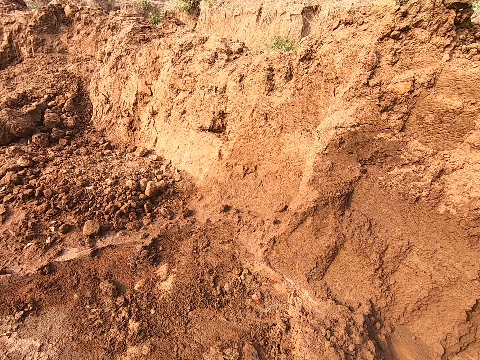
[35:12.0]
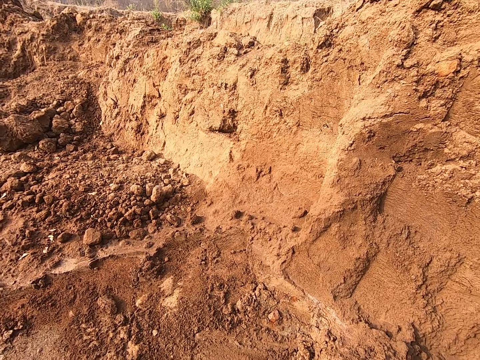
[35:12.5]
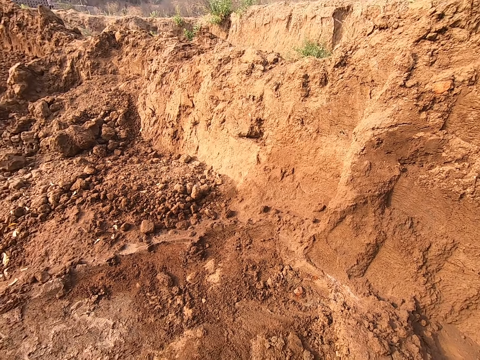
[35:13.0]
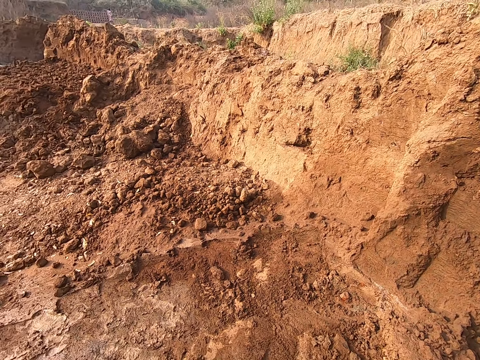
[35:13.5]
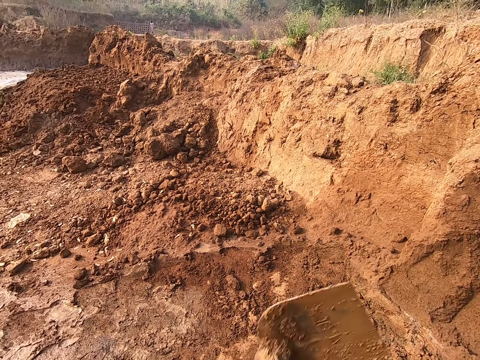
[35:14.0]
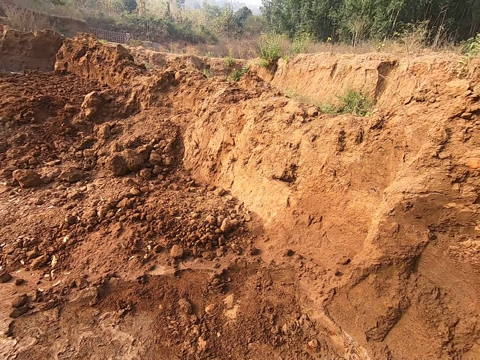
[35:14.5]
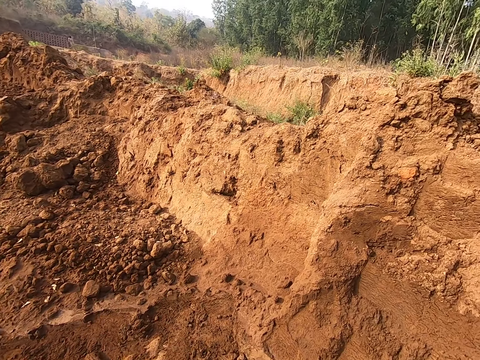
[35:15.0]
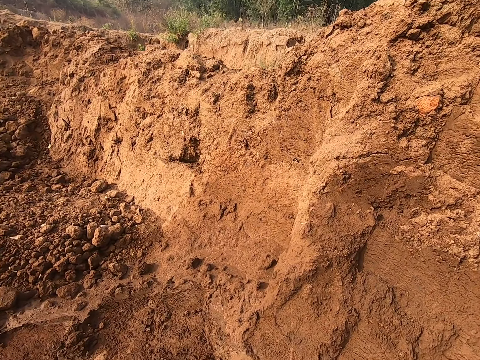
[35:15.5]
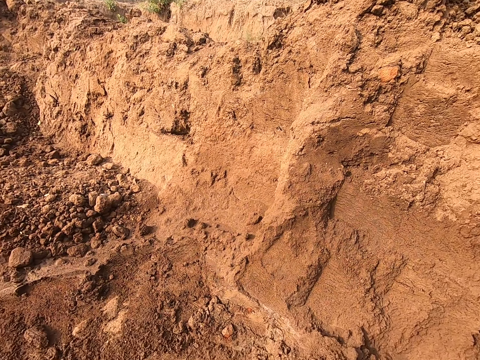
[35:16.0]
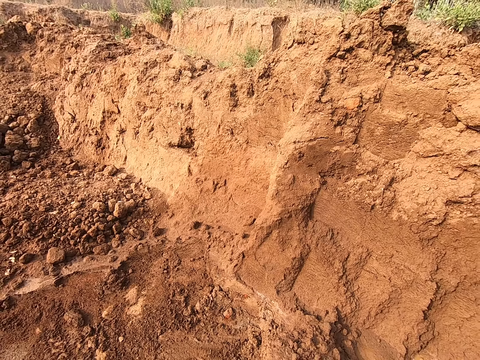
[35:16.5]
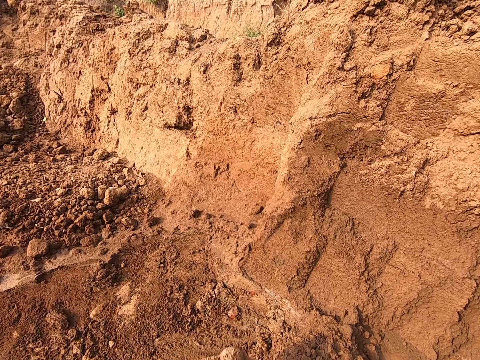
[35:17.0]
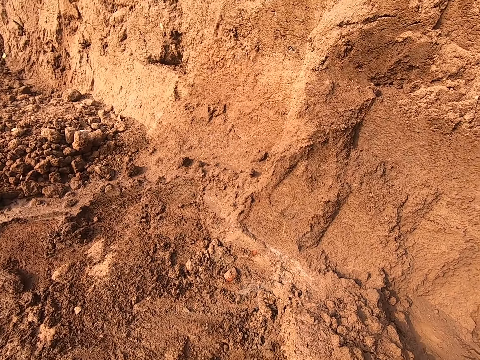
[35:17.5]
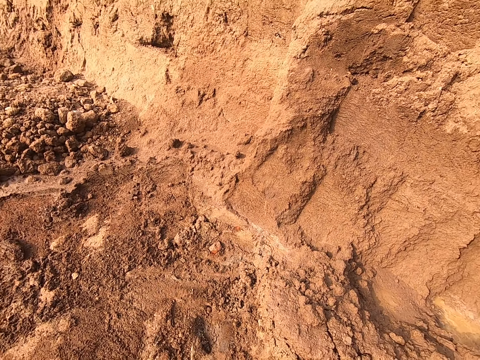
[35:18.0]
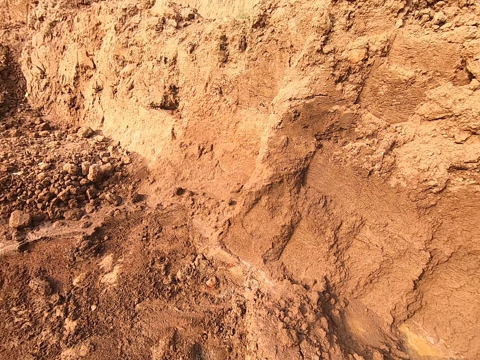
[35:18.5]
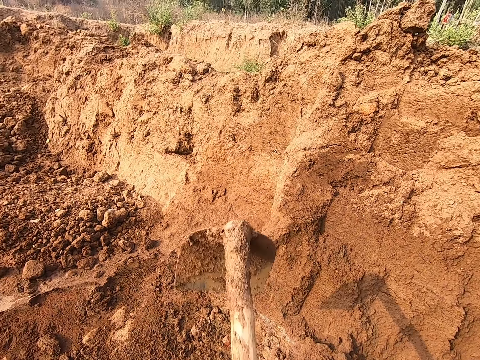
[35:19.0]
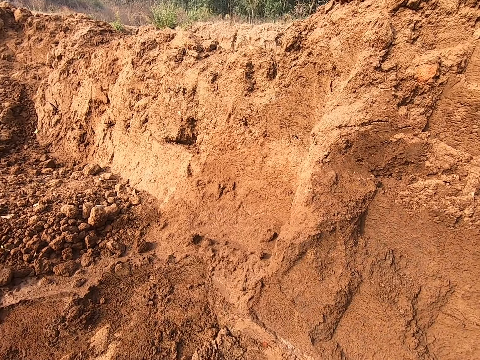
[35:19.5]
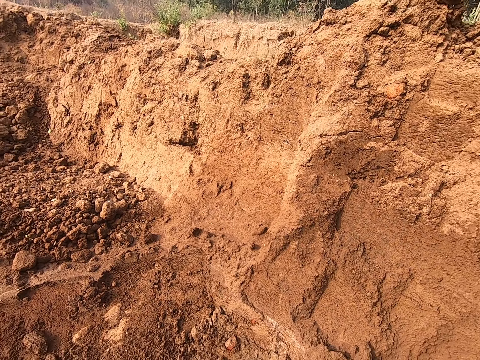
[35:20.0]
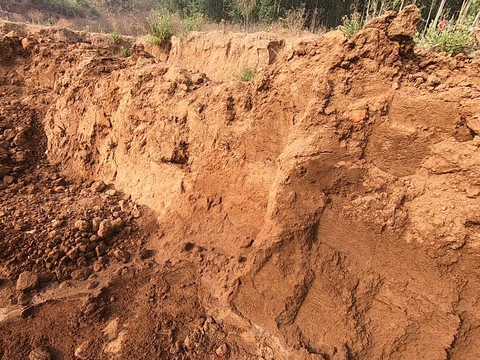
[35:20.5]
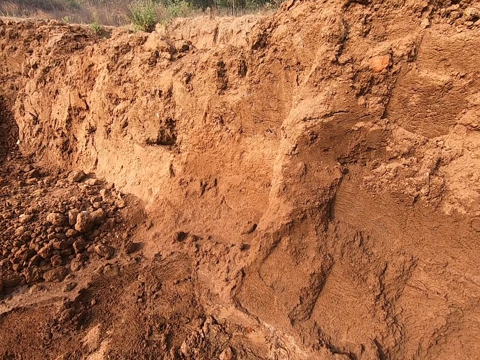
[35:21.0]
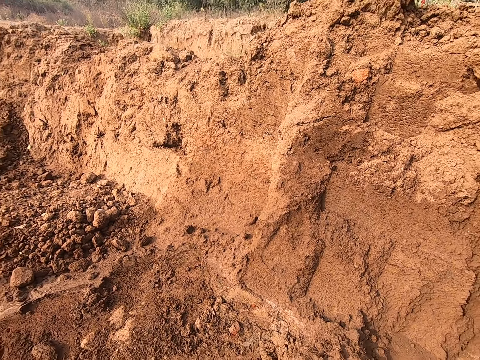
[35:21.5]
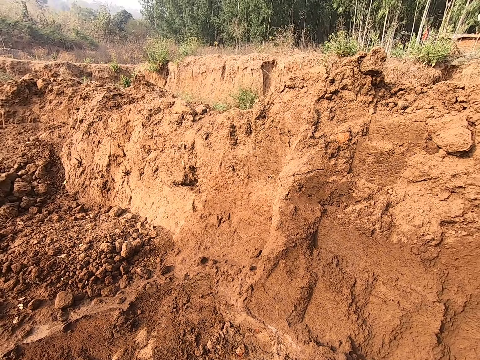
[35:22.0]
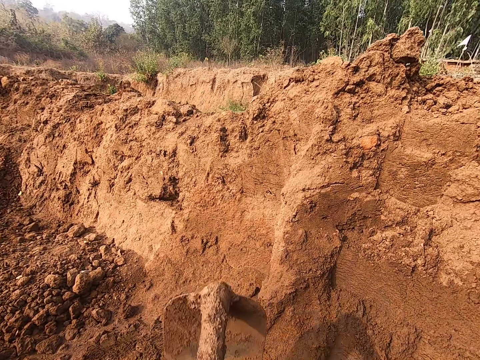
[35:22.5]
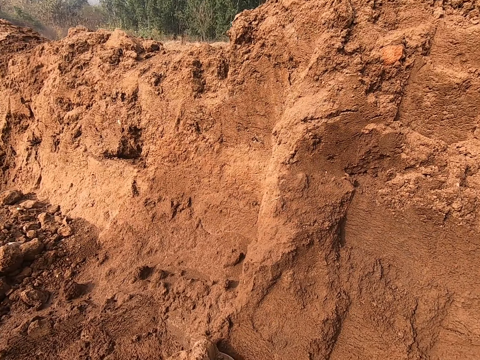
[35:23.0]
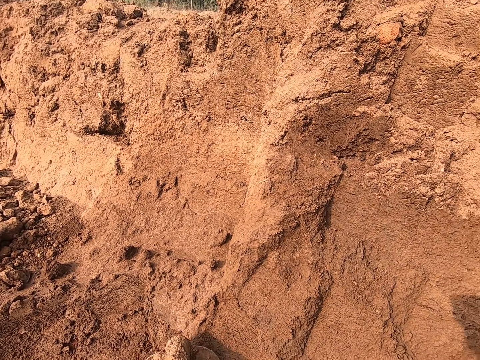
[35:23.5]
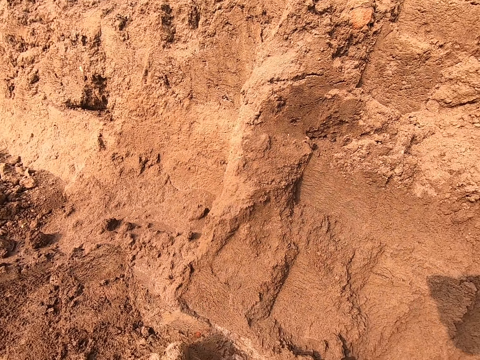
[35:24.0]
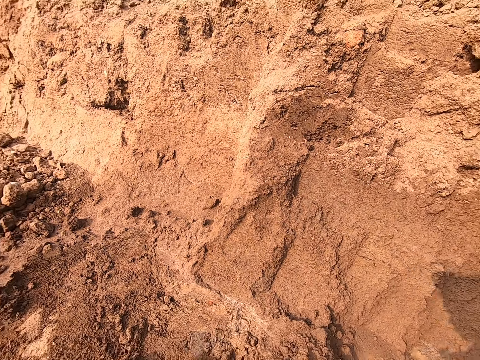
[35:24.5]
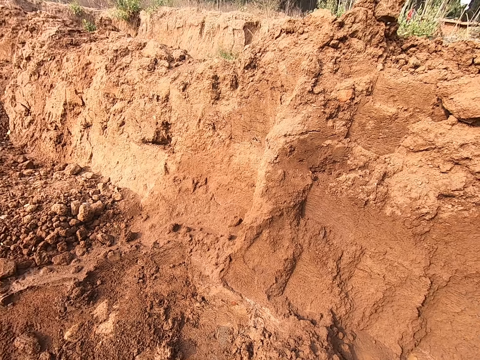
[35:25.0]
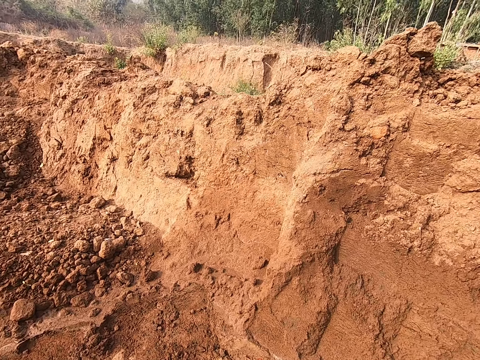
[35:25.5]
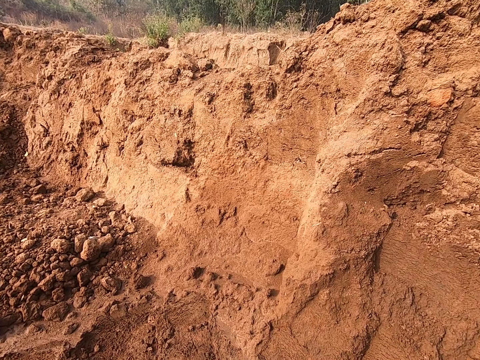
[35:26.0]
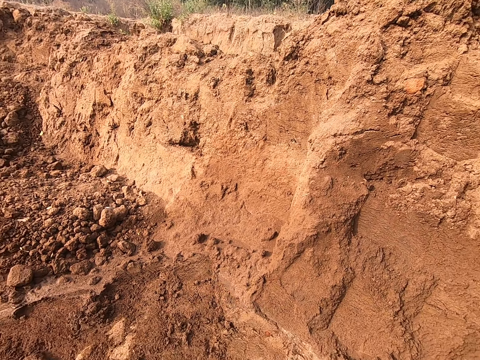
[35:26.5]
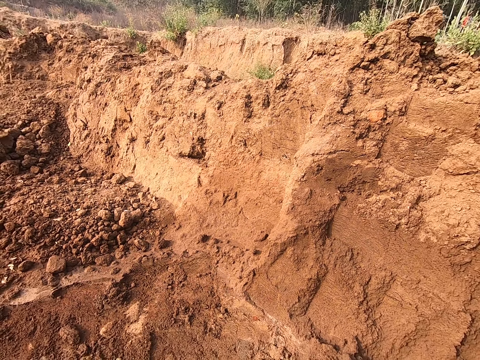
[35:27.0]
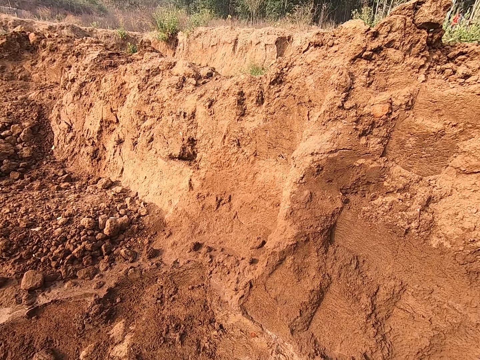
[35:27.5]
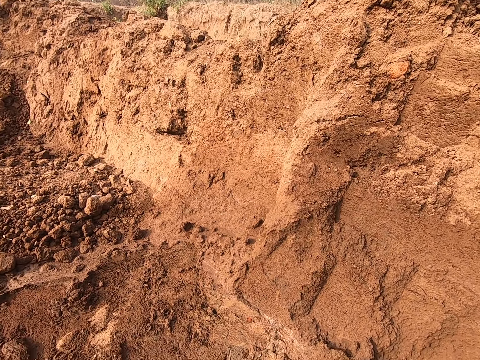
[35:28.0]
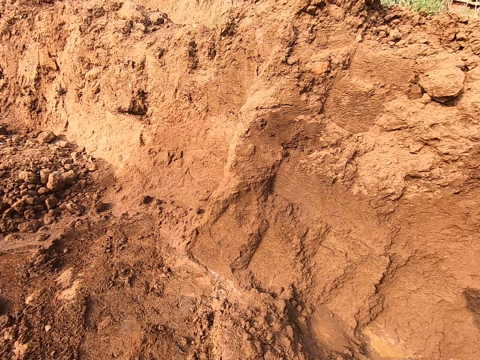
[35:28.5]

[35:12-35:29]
The camera wearer rotates the jembe. They break soil with the jembe. They dig. They collect soil.

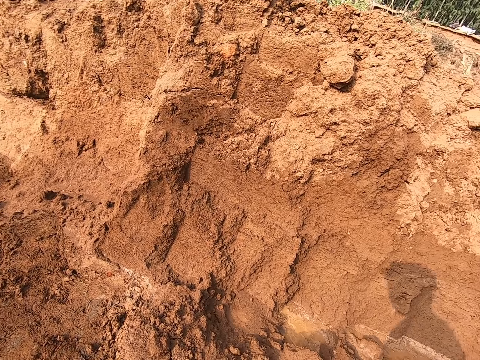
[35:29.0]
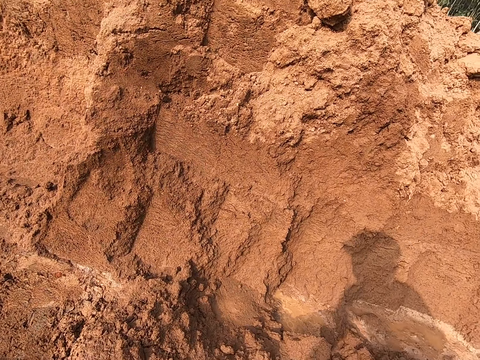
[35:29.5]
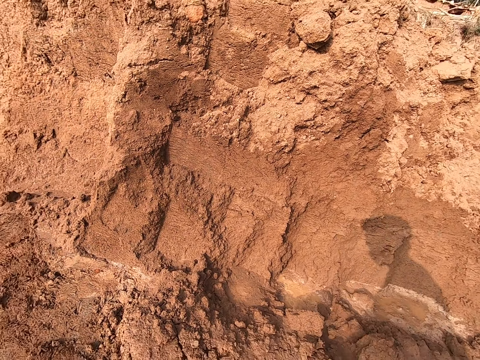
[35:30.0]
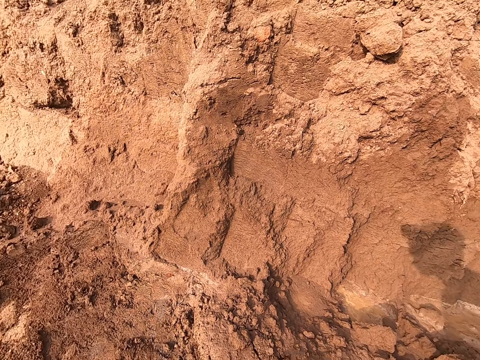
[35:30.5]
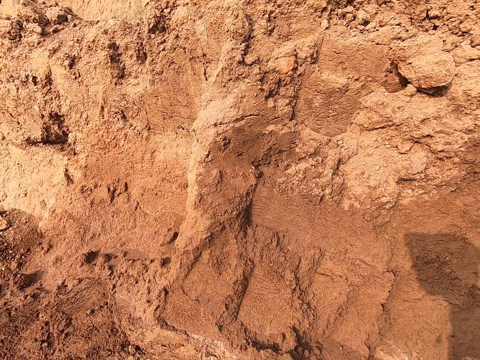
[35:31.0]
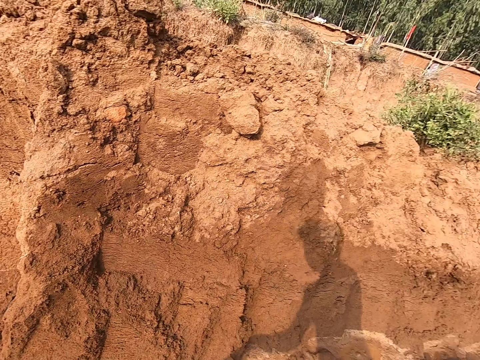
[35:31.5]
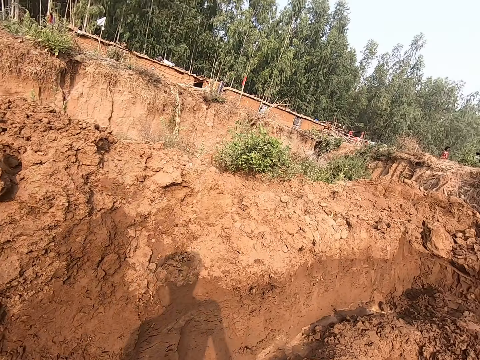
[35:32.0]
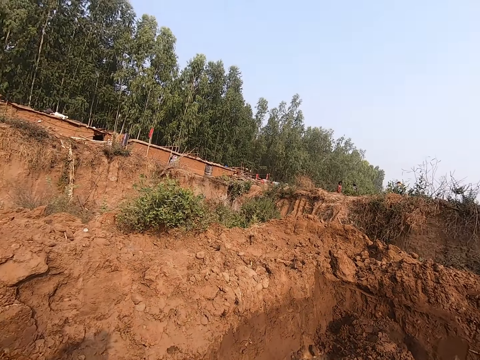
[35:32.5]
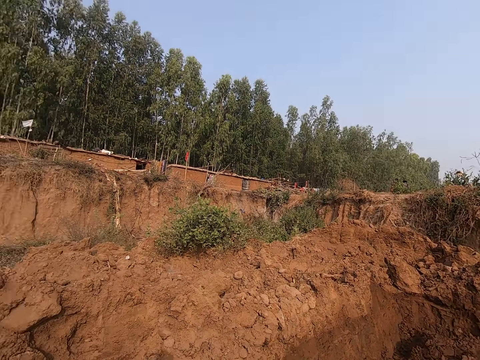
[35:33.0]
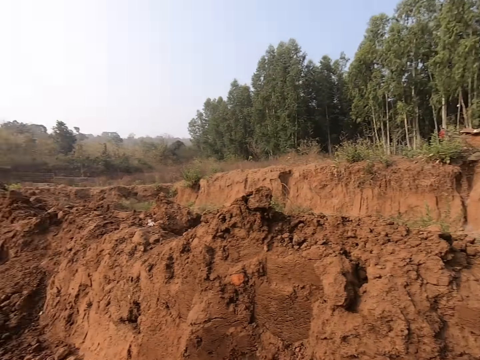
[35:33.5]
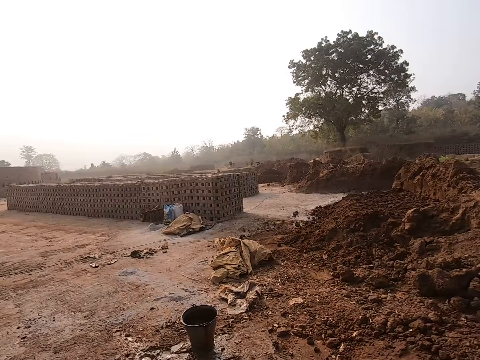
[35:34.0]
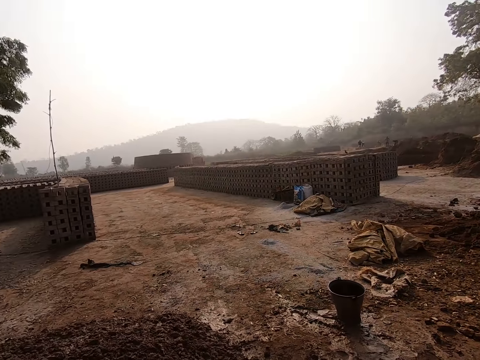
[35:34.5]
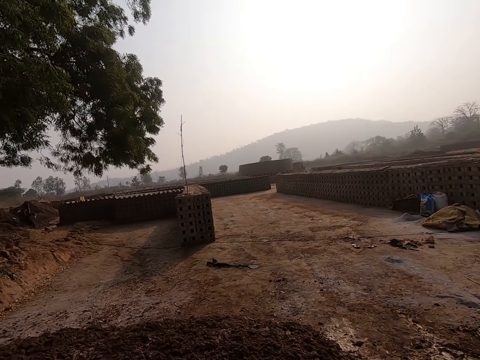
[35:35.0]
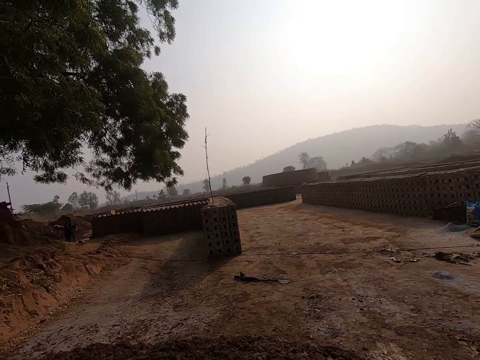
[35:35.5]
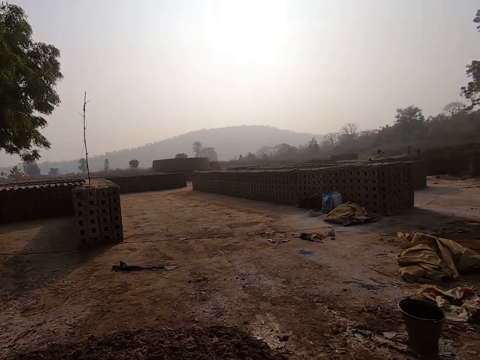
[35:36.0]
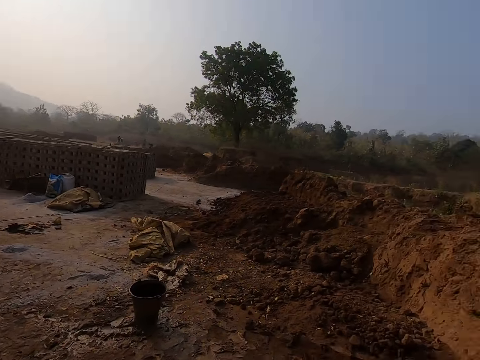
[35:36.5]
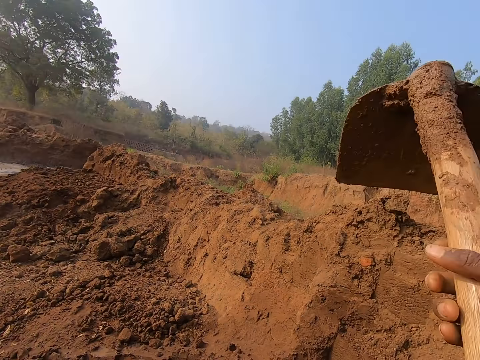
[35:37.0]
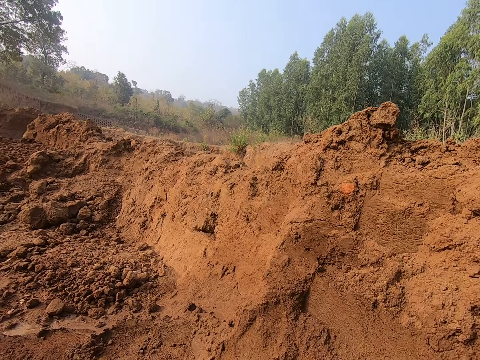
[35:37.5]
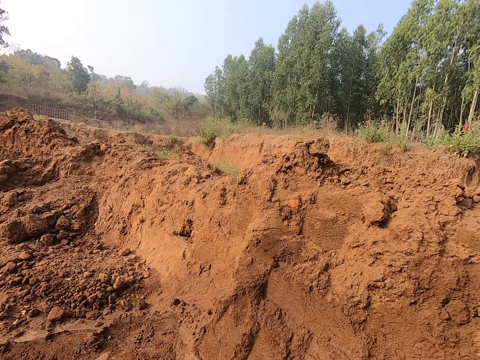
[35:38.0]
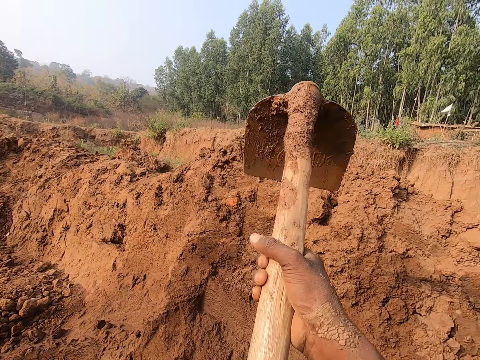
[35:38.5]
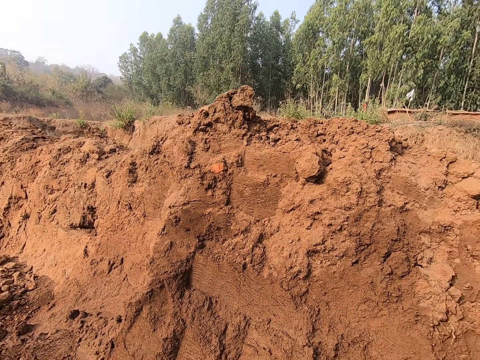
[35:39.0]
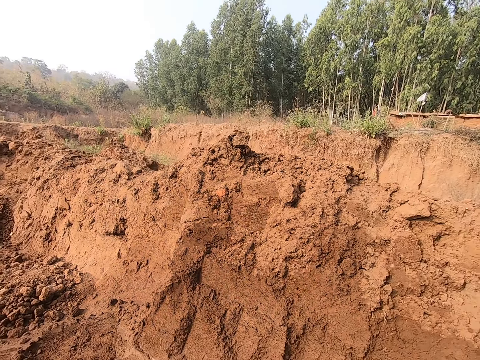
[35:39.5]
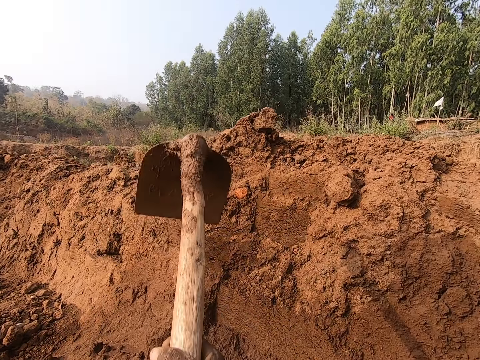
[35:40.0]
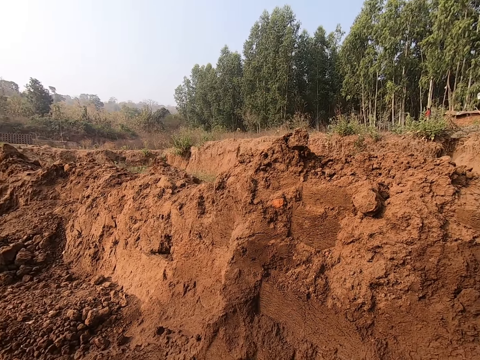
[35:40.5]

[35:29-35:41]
The camera wearer looks around. They dig.
